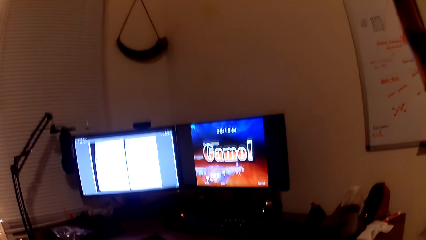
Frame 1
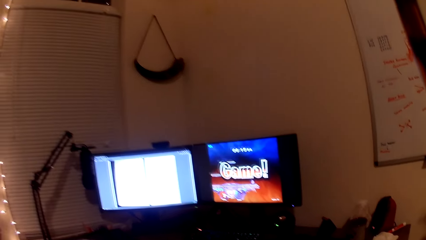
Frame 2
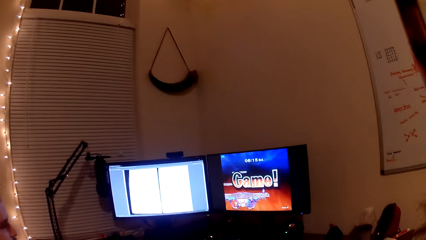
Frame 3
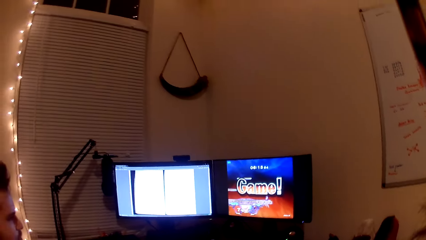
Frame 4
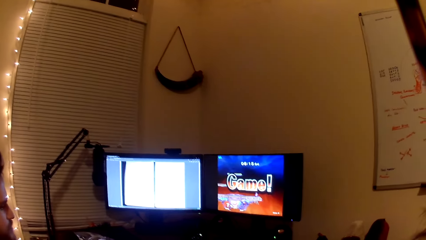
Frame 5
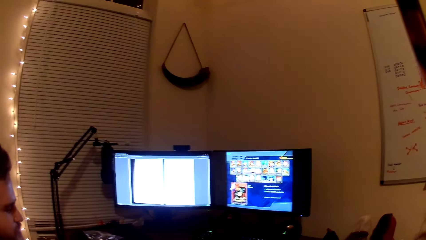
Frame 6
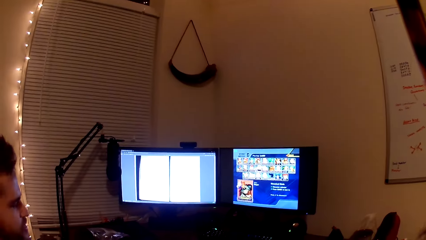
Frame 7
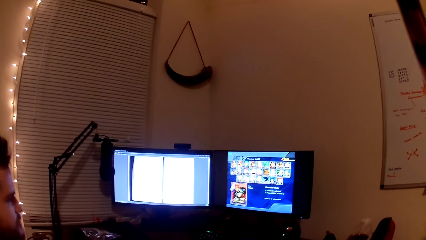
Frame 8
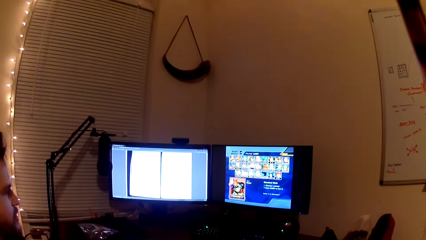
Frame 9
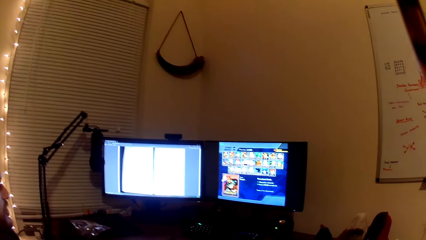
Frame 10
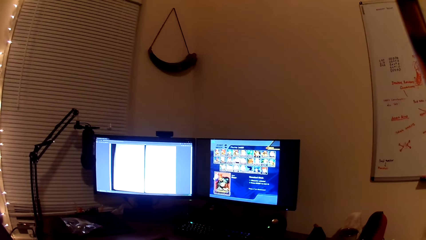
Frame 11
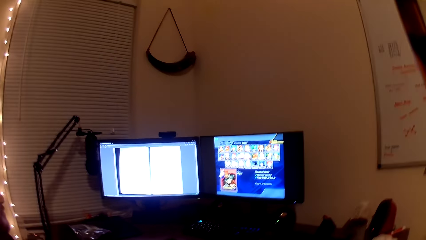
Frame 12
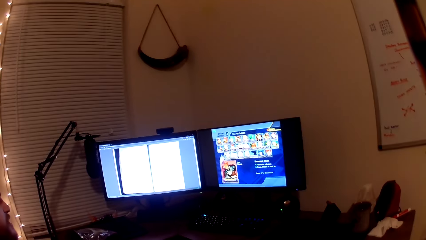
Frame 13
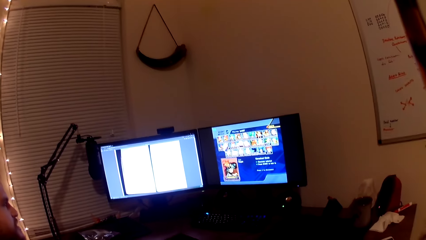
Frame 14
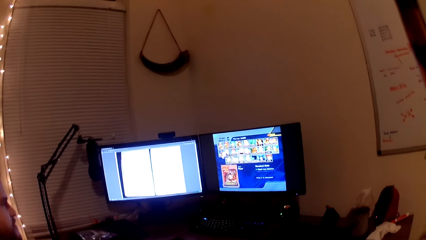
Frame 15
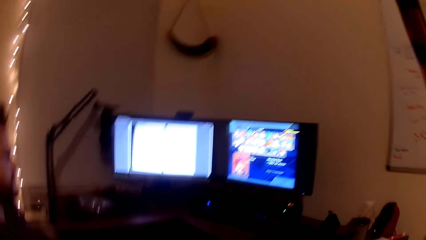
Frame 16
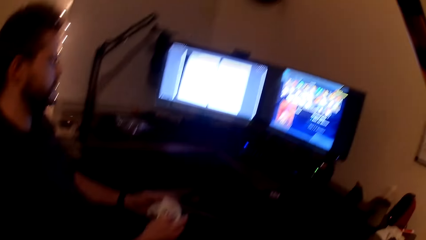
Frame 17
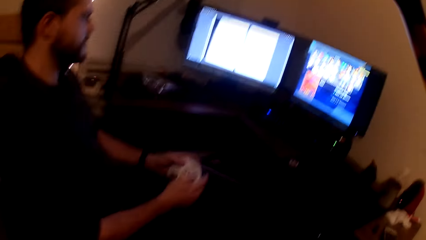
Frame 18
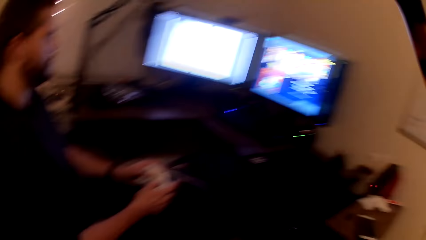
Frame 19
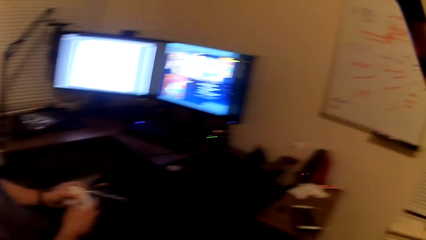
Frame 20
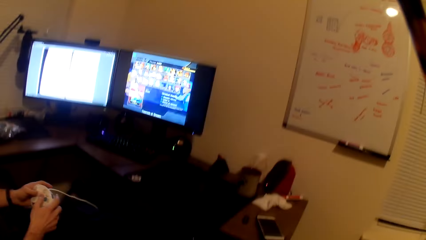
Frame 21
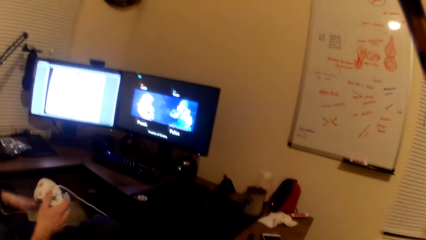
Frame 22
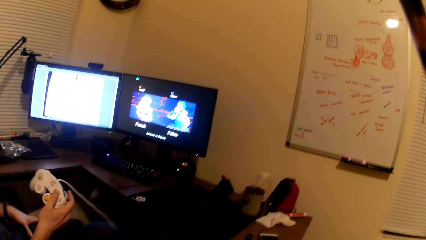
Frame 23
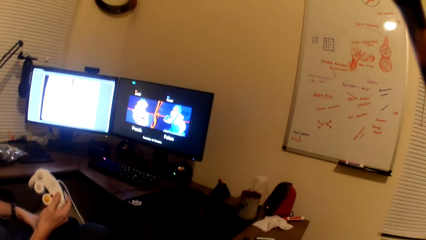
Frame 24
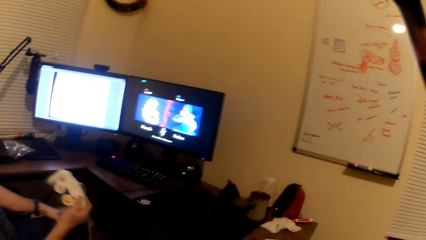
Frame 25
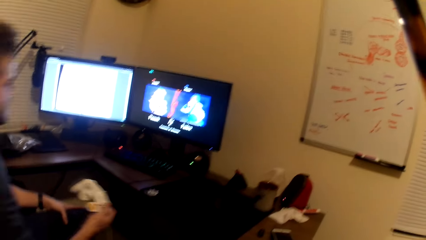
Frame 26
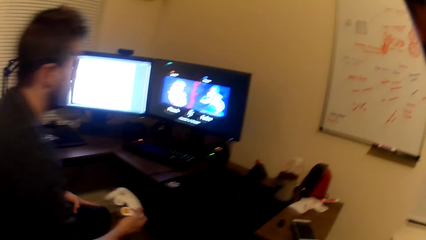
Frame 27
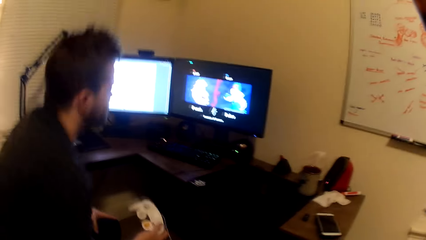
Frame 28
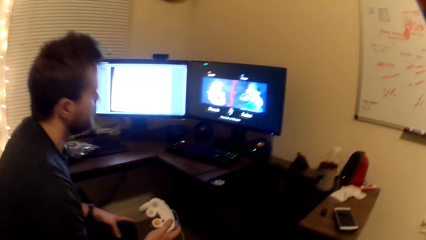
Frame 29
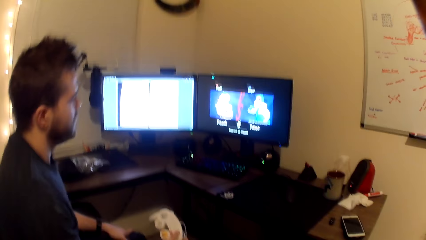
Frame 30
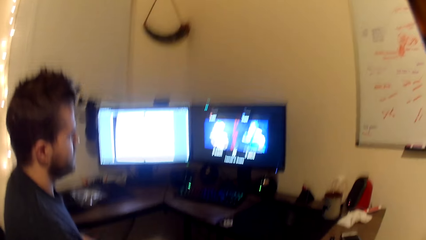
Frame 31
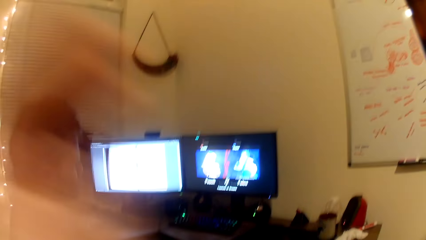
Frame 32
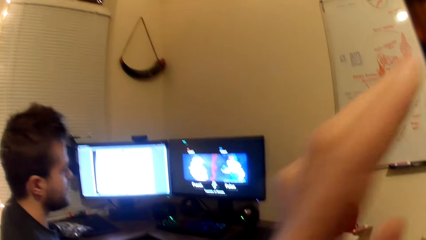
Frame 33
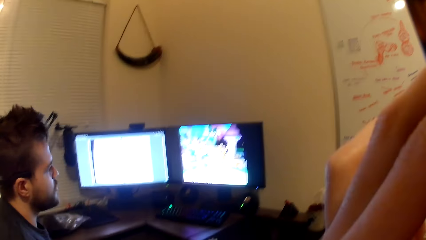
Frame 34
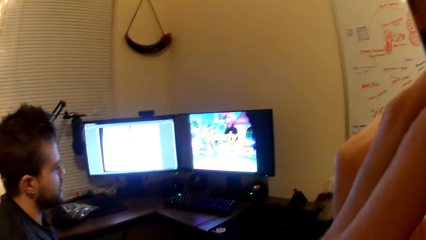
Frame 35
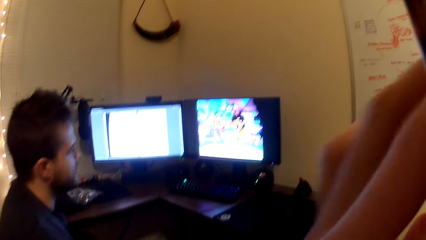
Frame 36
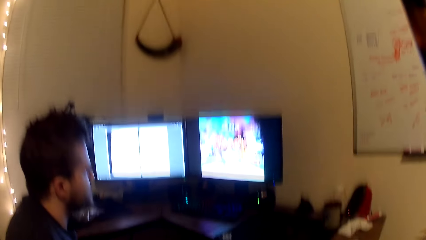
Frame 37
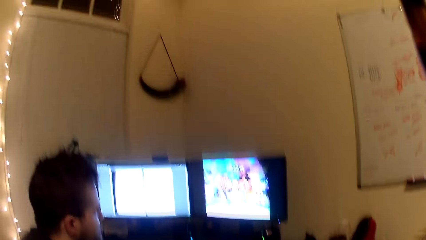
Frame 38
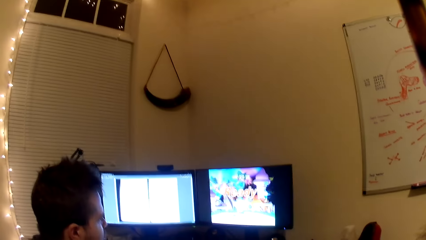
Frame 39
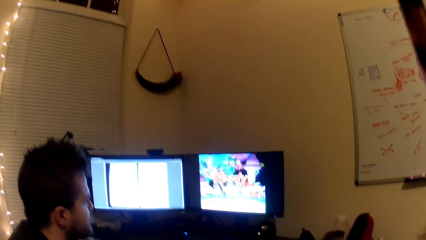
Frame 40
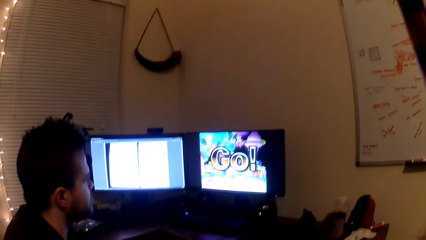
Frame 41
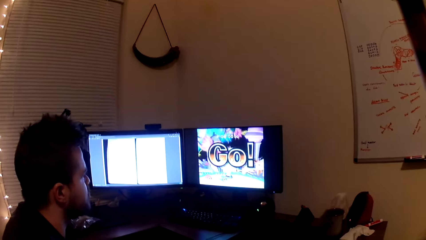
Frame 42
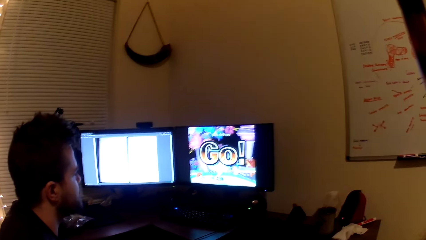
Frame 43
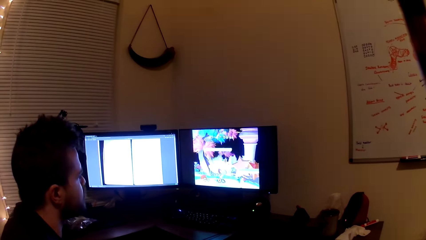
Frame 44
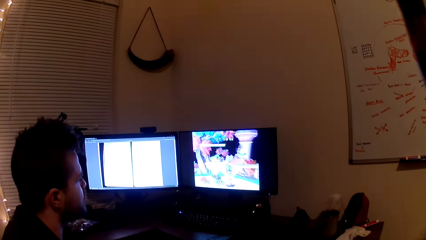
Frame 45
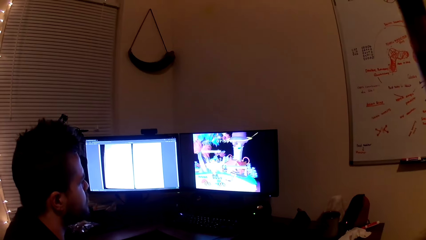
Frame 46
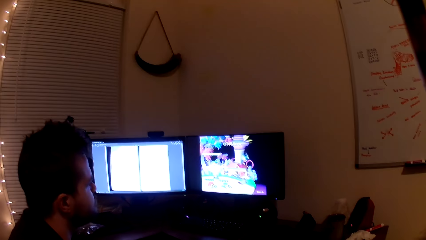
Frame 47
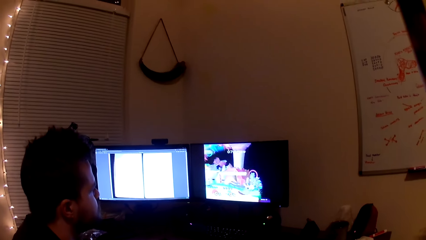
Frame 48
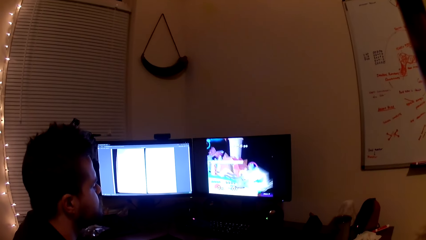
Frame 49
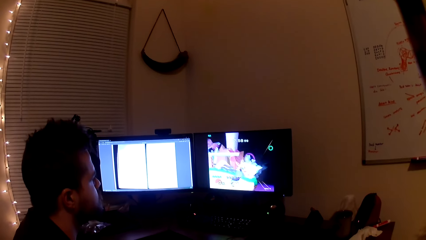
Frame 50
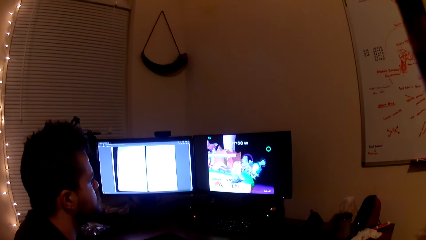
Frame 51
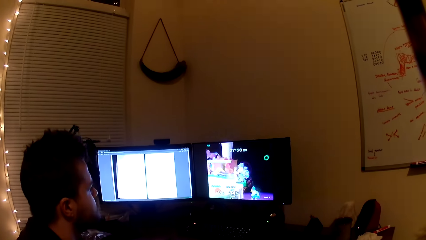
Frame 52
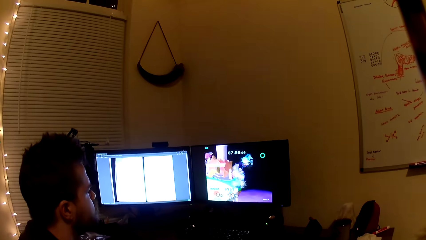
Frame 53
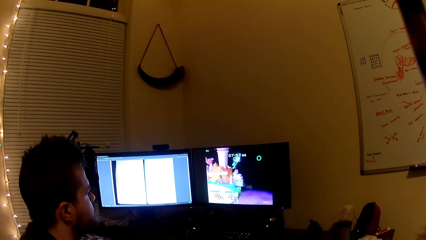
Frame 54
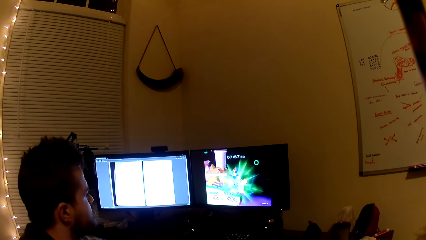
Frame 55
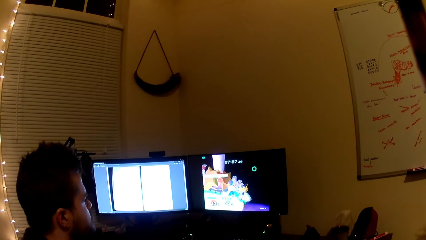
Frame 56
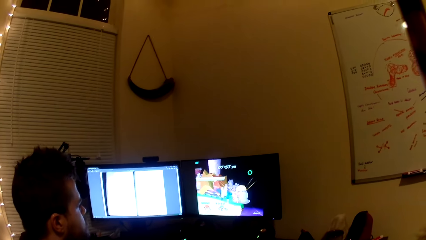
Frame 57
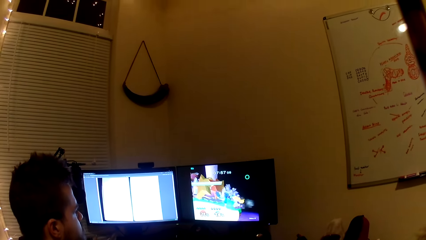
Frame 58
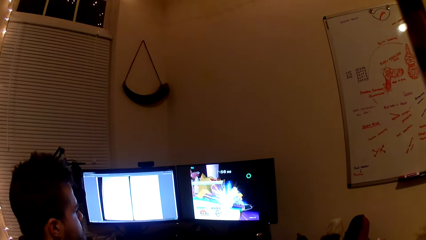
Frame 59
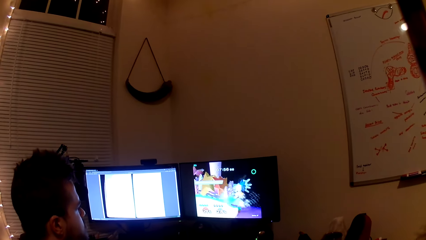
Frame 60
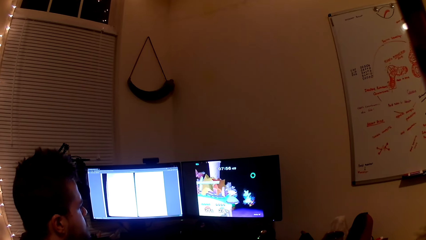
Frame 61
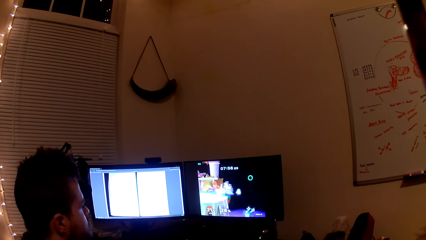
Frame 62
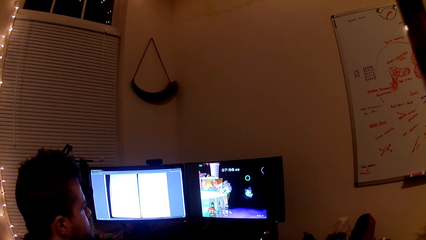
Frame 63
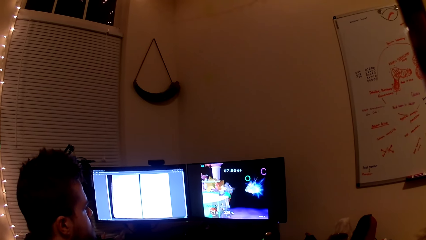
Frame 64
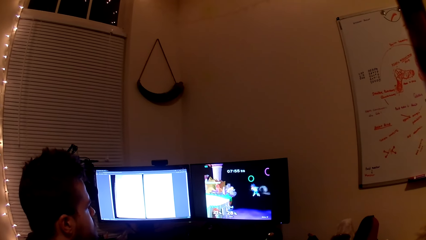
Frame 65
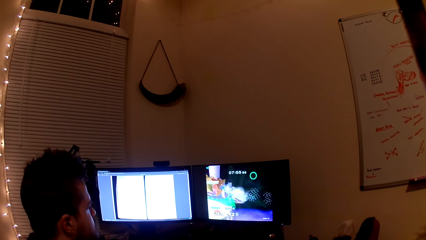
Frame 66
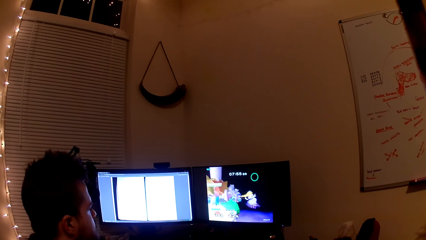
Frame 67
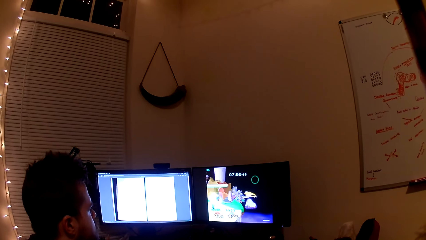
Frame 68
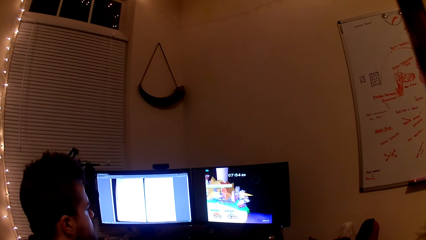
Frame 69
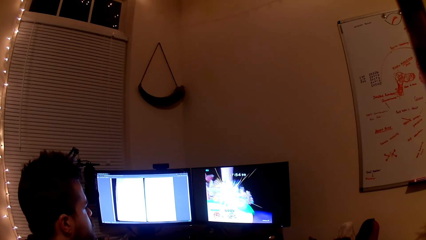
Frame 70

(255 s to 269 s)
The camera wearer converses with the man. He looks at the man. He raises his right hand. He touches something. The man plays a video game on a computer in front of him.

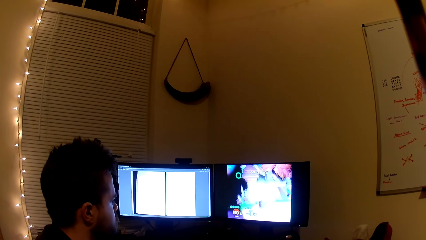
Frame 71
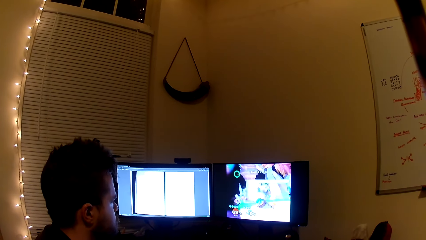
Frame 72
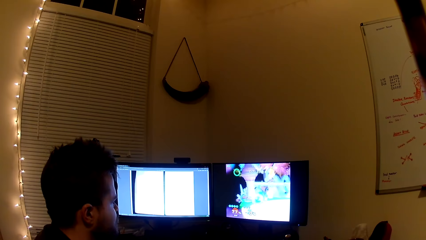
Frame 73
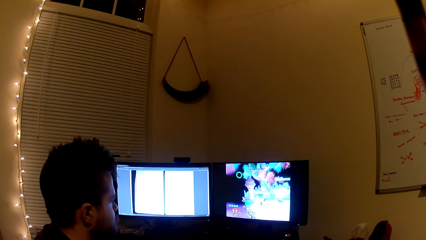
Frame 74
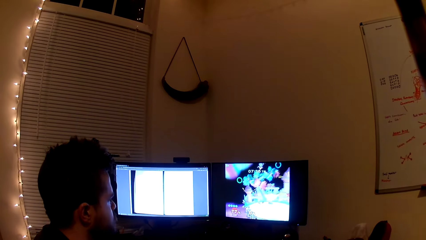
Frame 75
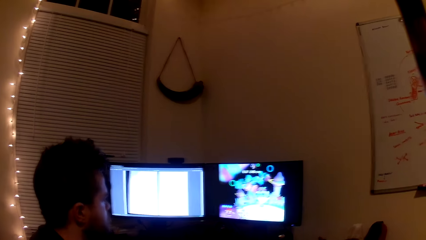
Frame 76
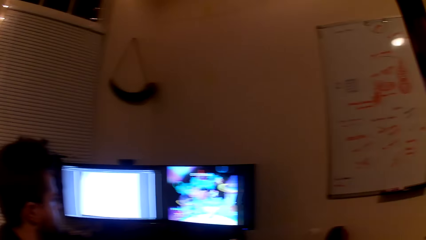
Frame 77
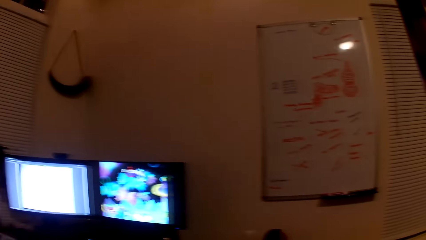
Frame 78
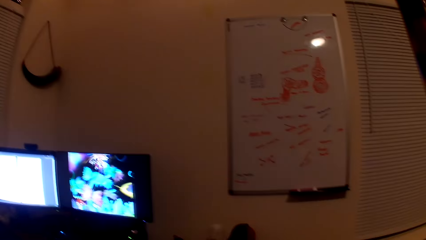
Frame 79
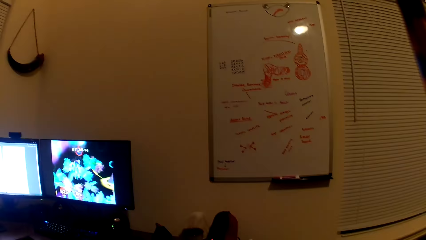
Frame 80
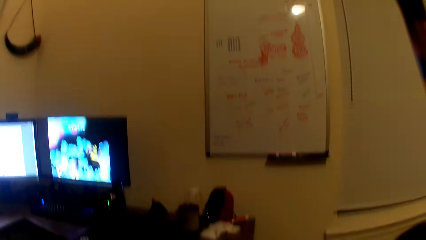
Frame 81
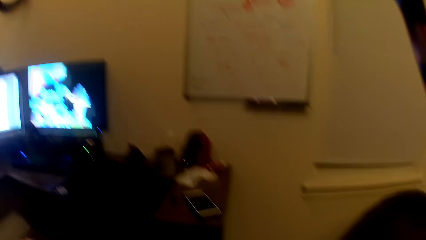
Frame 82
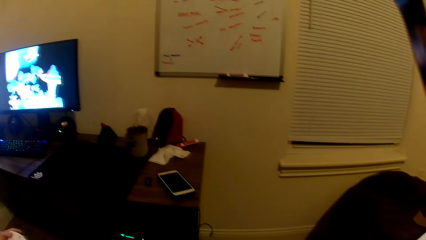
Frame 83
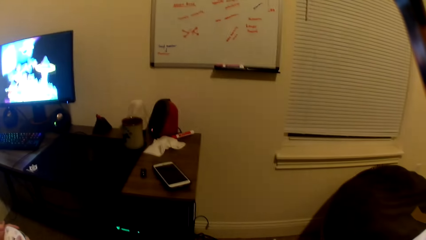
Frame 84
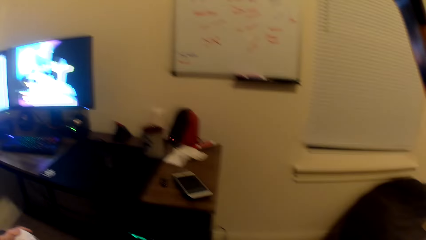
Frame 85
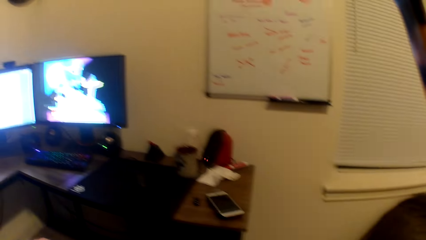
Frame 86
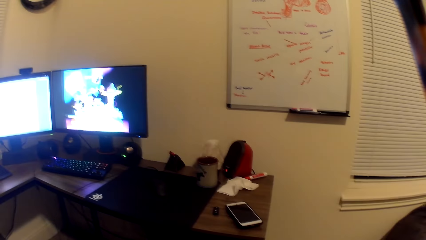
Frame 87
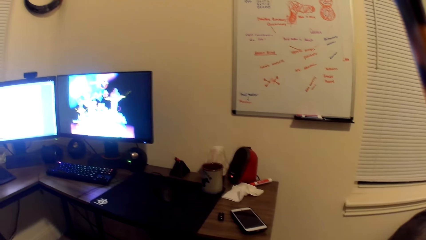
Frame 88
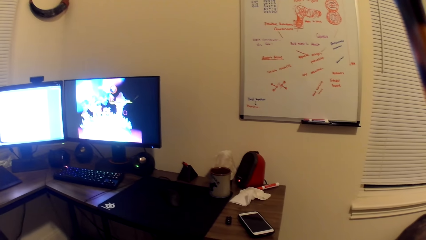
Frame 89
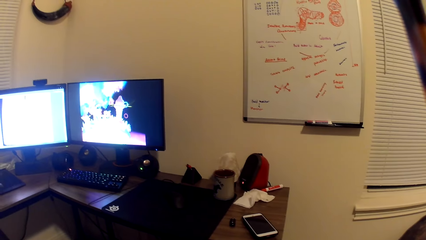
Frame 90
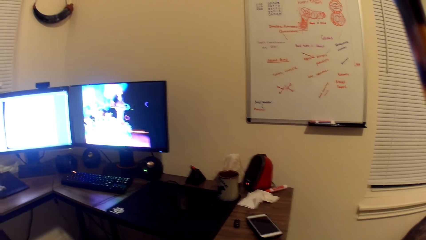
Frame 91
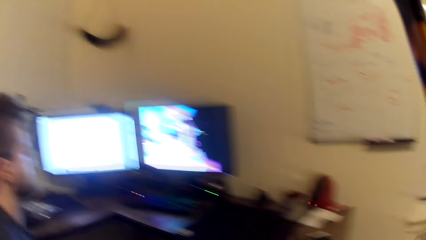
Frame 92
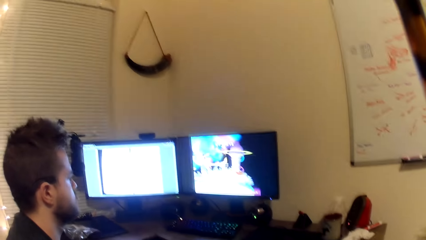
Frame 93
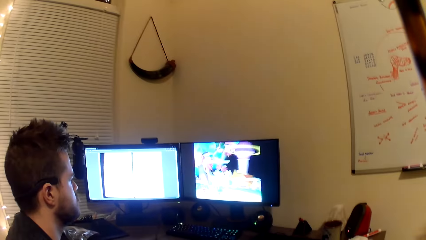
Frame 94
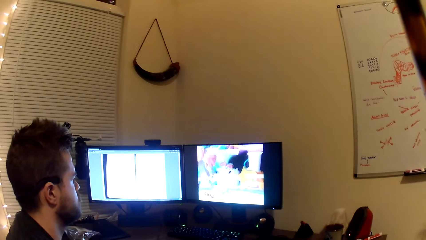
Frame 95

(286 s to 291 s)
The camera wearer looks around the house. They look at the screens.
